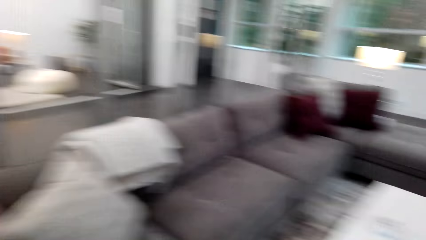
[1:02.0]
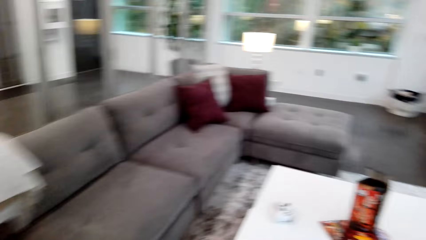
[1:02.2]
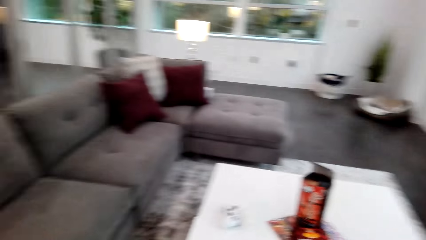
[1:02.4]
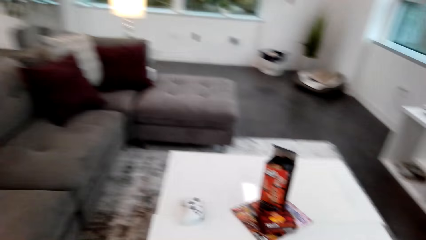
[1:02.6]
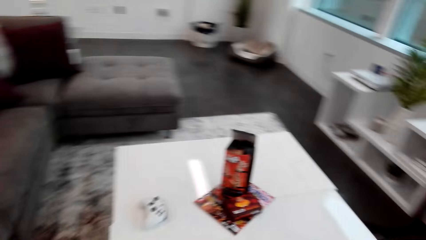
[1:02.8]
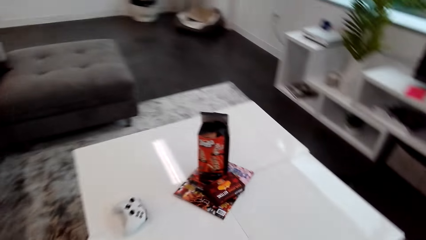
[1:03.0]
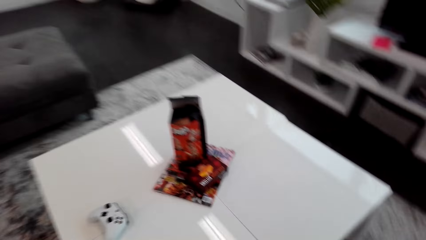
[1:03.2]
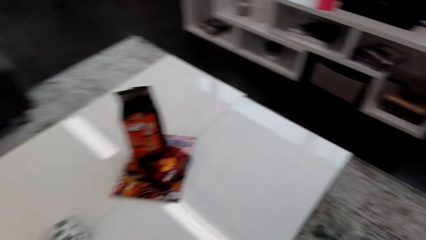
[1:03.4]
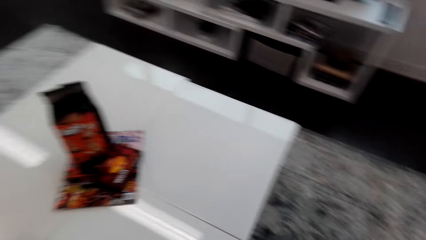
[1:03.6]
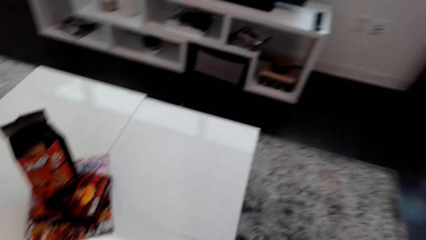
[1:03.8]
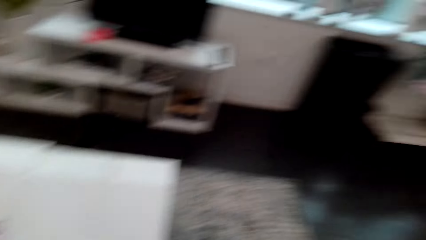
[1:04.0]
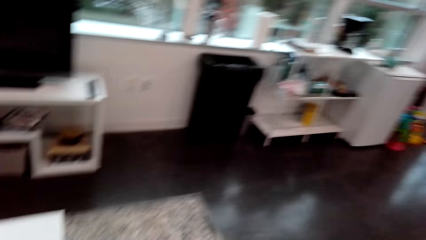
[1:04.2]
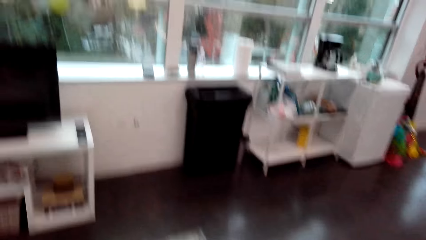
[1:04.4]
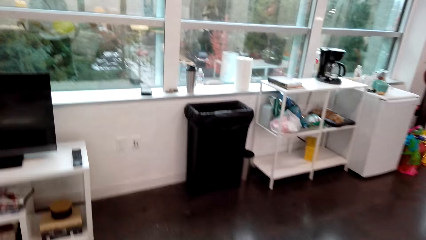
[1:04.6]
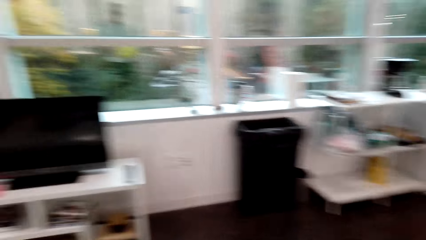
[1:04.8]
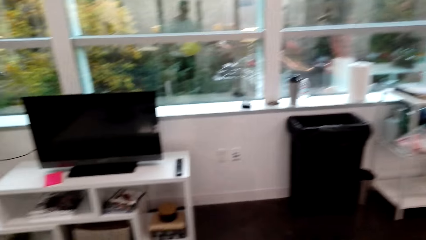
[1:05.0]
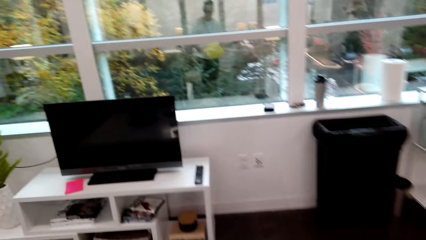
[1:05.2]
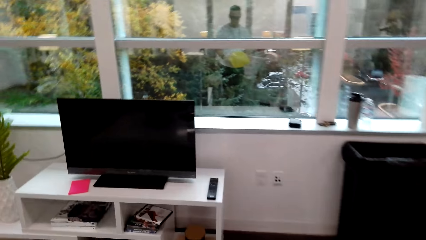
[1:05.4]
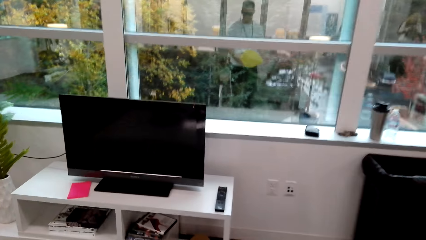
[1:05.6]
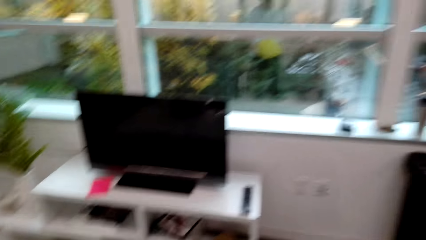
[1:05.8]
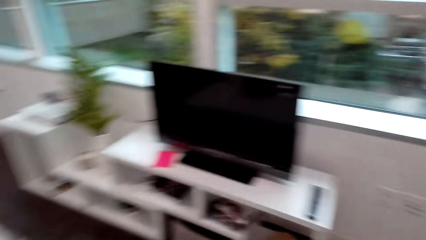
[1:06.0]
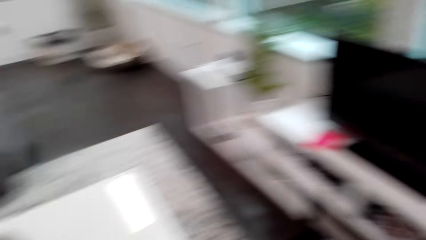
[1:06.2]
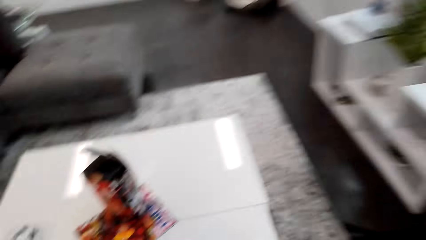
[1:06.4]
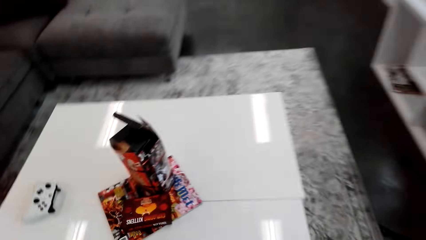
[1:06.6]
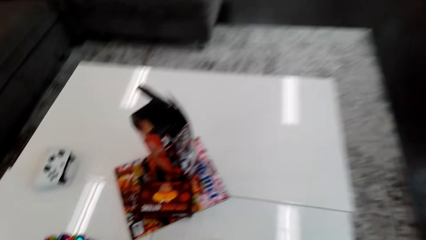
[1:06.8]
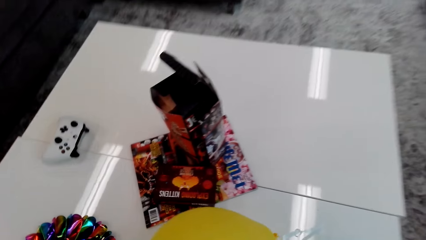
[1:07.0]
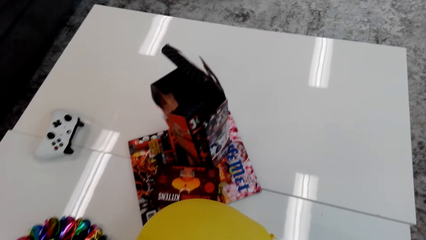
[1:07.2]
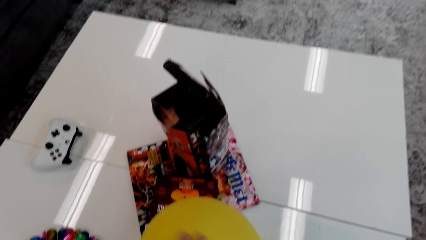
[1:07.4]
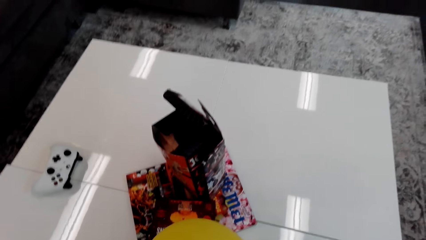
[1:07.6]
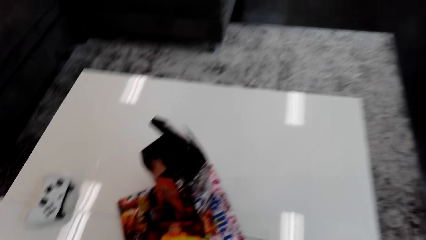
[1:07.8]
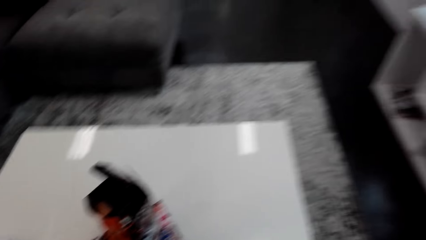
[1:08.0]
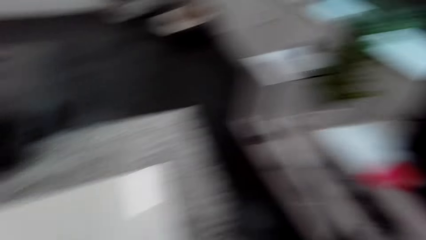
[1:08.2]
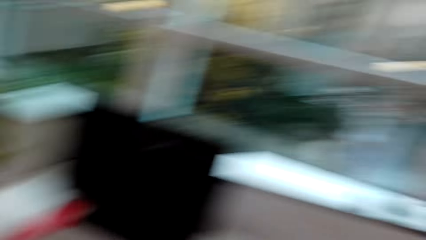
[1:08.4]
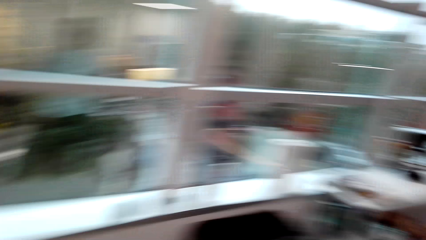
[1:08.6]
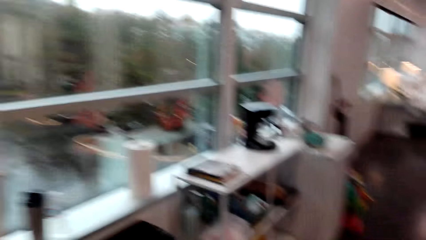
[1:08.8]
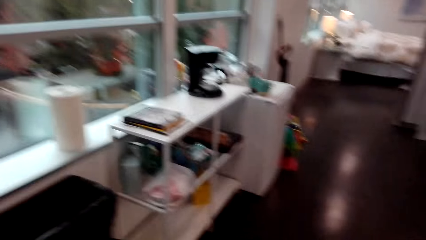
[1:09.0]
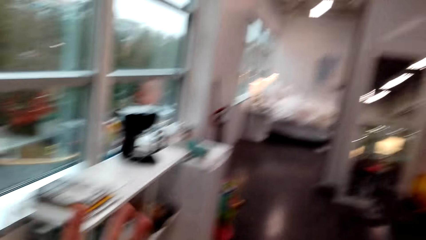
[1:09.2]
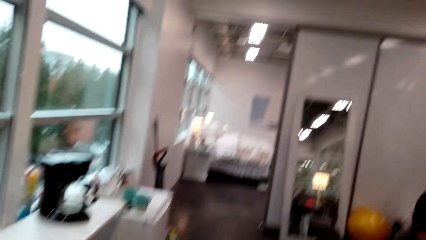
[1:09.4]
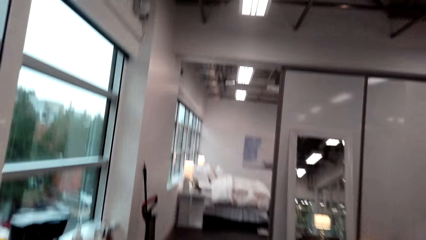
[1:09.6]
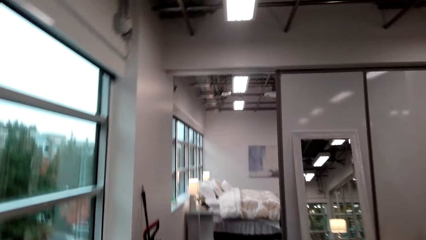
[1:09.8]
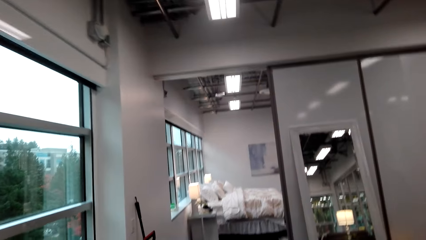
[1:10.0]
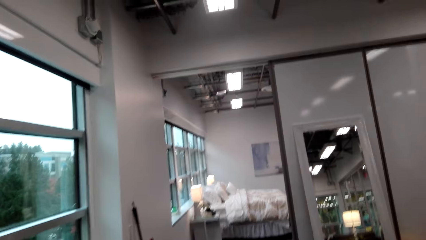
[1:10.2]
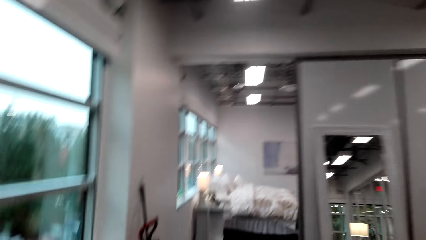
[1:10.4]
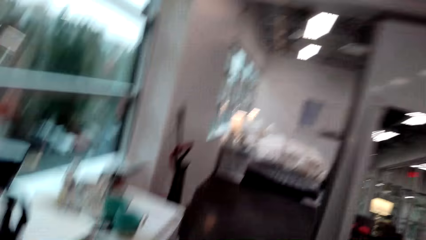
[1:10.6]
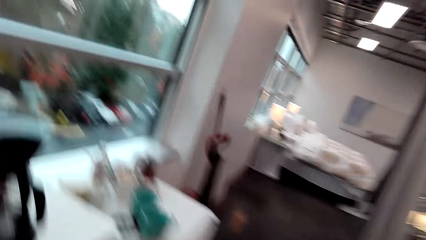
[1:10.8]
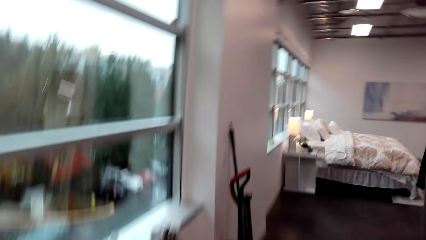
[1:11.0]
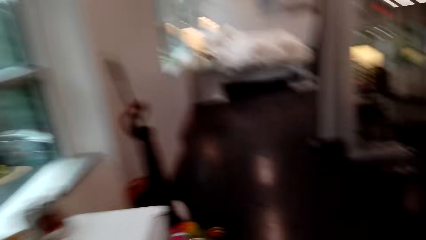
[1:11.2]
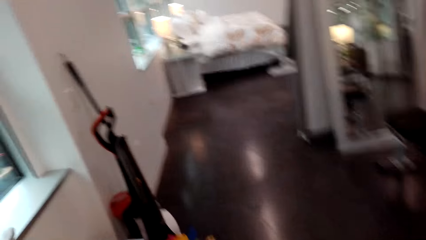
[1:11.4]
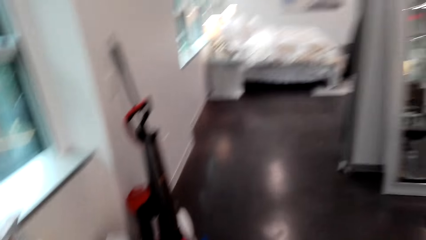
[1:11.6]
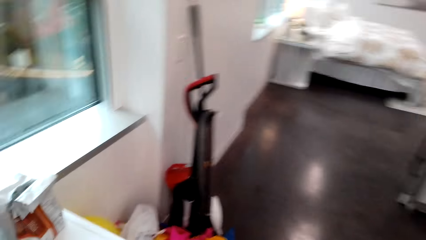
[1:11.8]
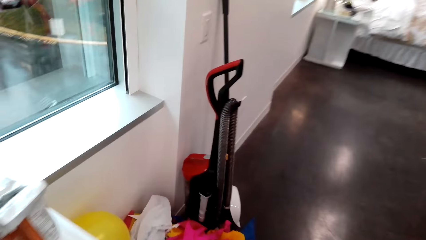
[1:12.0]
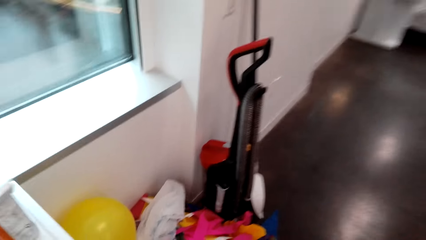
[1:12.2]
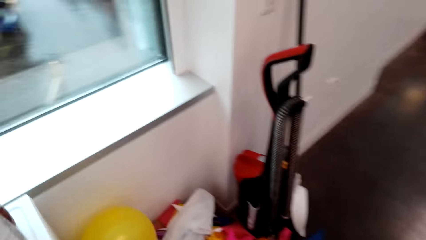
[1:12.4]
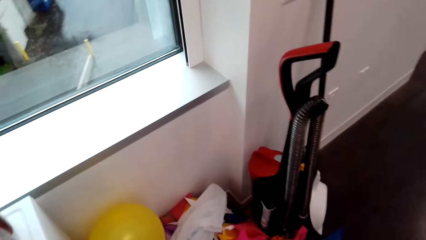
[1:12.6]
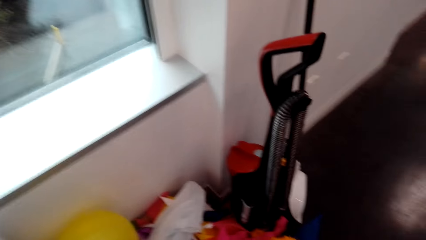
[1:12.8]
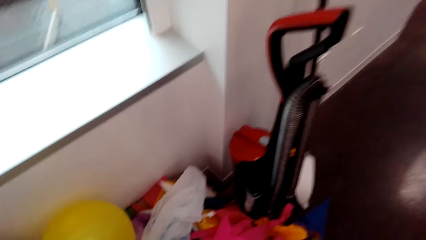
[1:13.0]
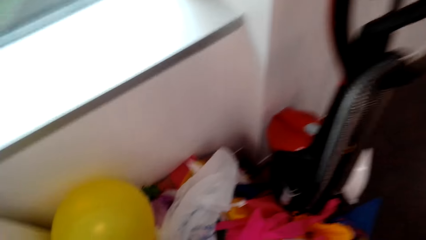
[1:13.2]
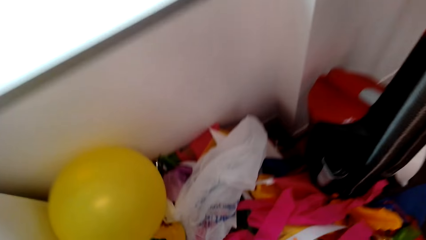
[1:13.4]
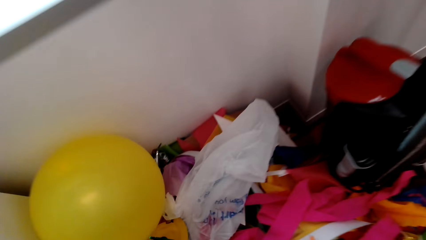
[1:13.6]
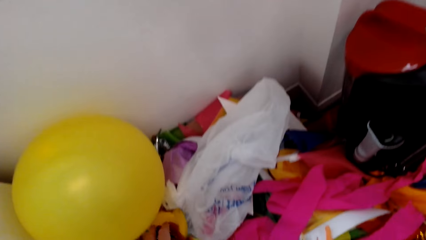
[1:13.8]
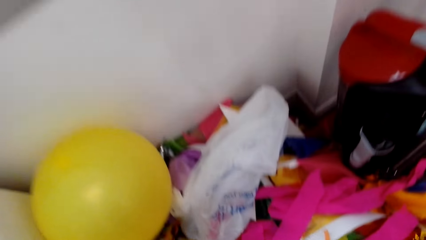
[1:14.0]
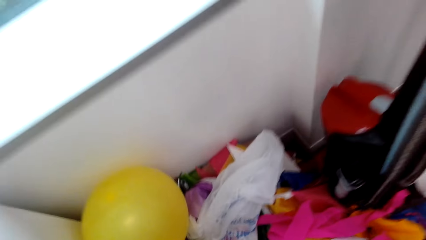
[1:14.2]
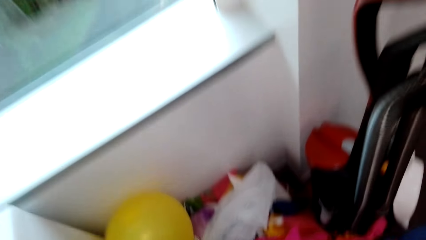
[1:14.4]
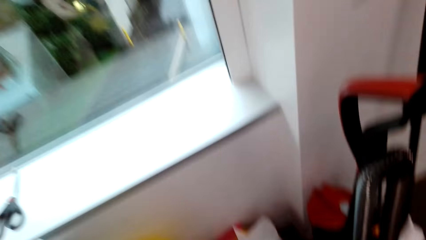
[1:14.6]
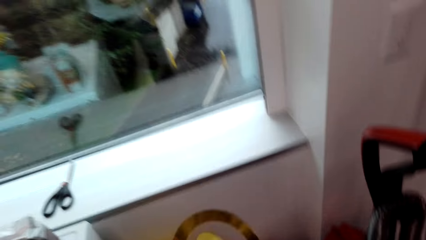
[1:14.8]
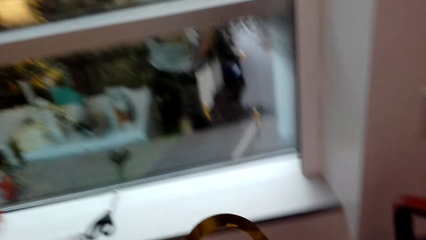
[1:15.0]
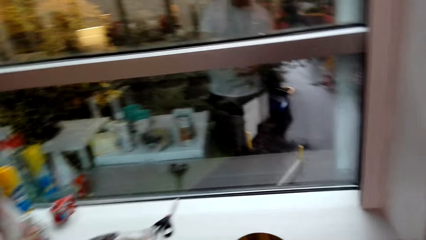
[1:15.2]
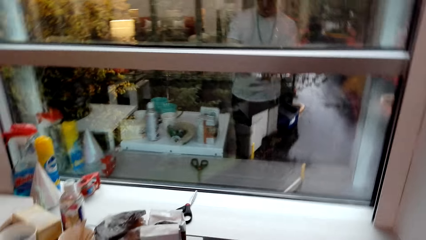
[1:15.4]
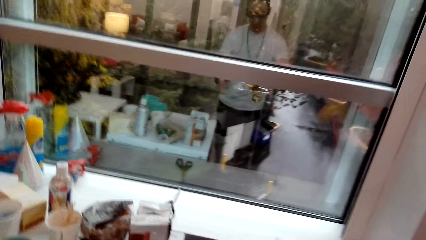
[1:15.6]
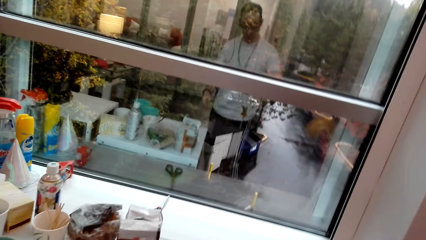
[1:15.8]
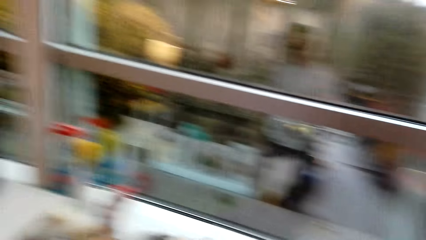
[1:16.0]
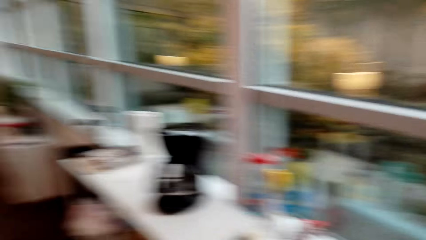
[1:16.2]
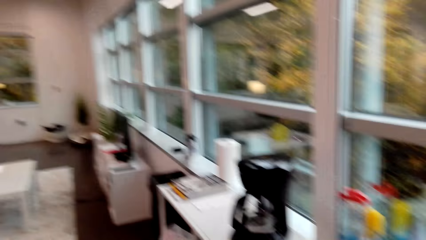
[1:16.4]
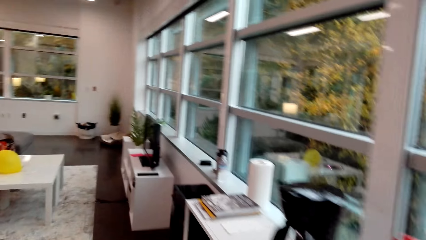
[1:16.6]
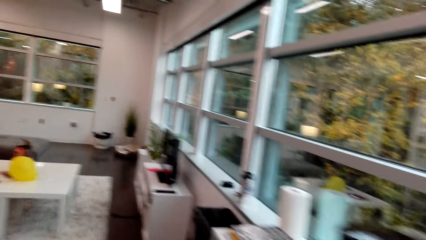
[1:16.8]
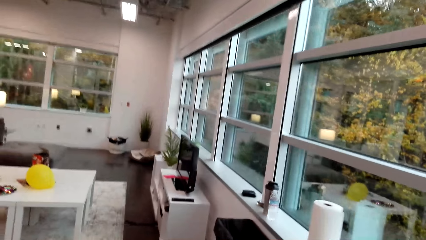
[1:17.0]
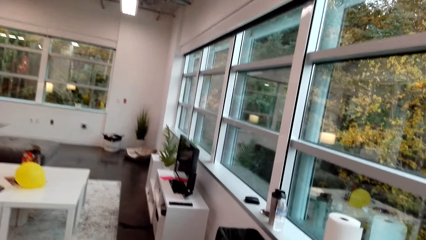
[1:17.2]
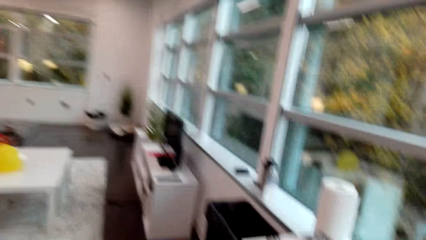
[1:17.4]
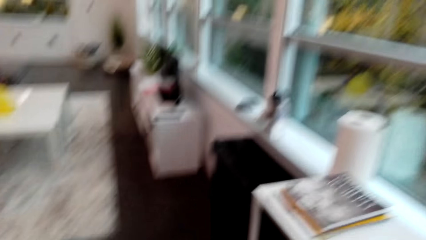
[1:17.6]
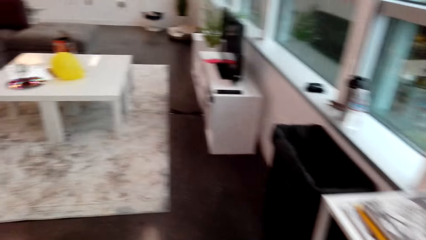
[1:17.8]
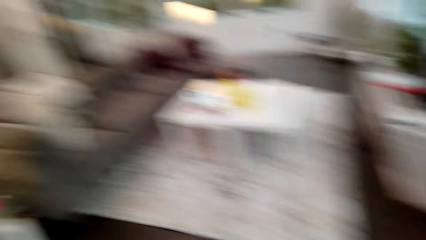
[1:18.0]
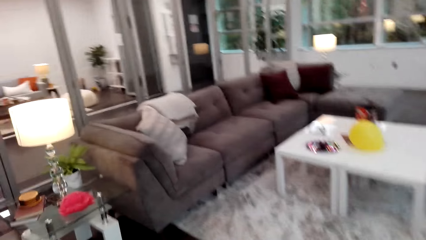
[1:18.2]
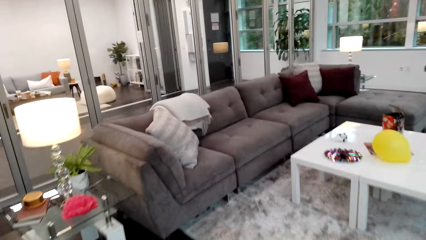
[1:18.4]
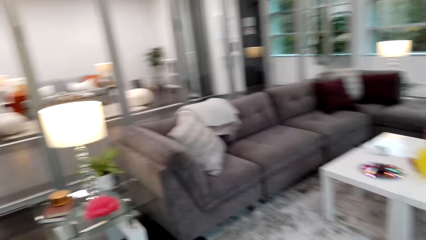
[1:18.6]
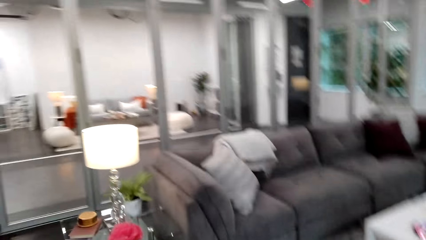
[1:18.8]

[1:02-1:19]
The camera wearer puts a balloon on the table. They walk around the room. They pick up a paper craft.
